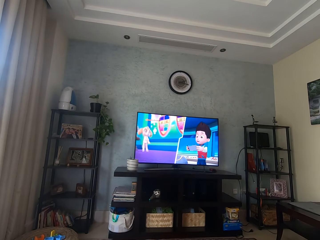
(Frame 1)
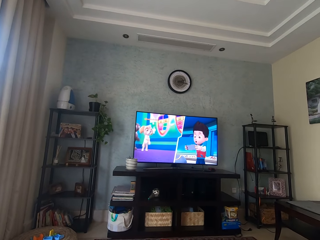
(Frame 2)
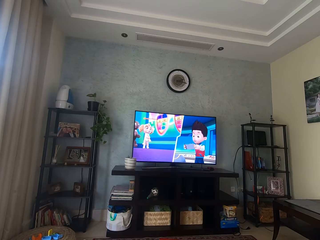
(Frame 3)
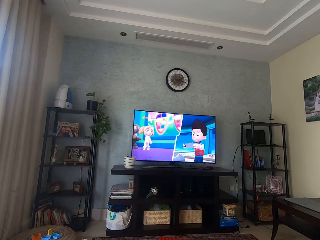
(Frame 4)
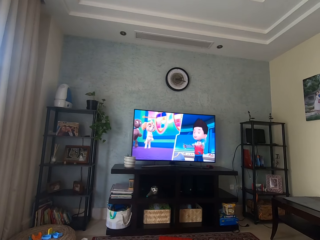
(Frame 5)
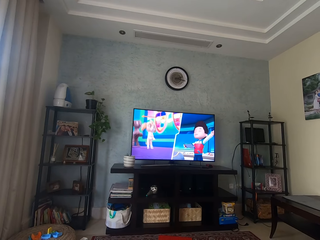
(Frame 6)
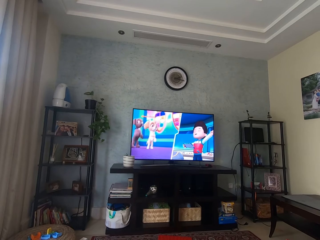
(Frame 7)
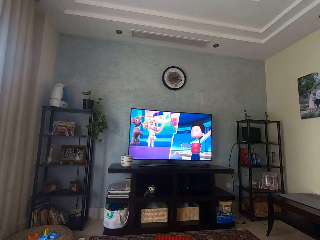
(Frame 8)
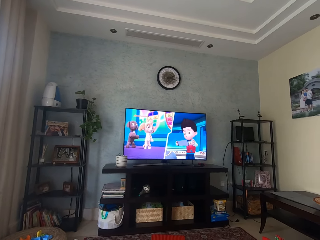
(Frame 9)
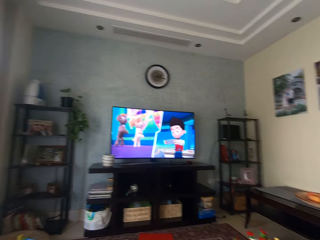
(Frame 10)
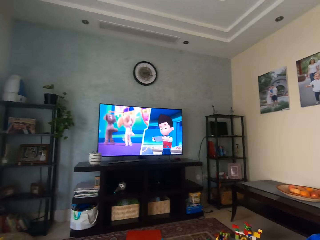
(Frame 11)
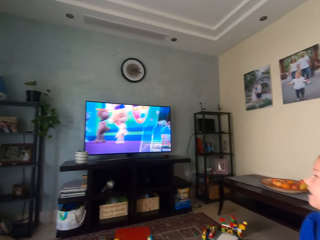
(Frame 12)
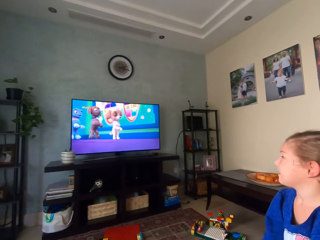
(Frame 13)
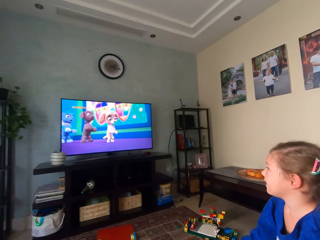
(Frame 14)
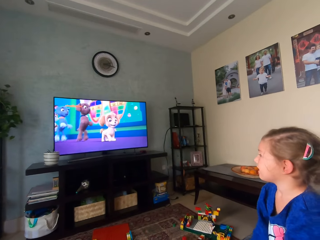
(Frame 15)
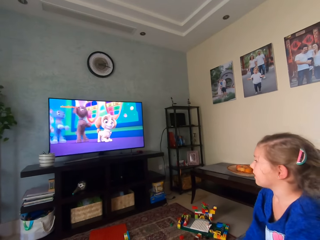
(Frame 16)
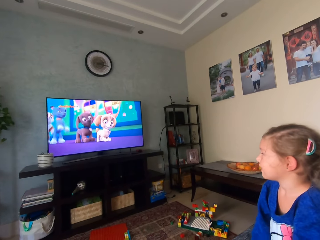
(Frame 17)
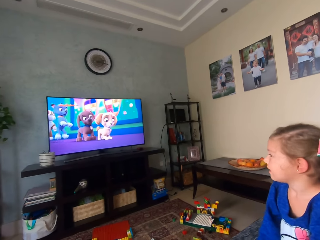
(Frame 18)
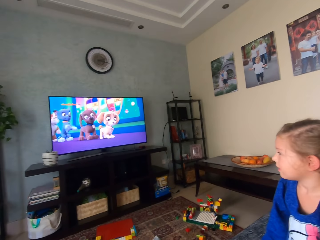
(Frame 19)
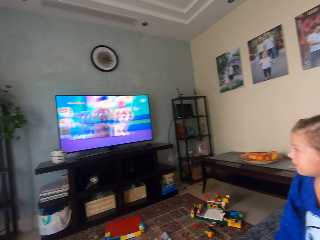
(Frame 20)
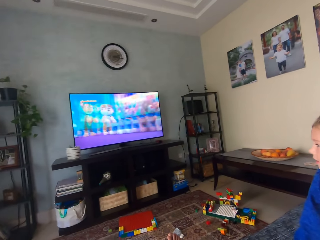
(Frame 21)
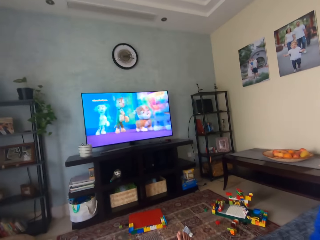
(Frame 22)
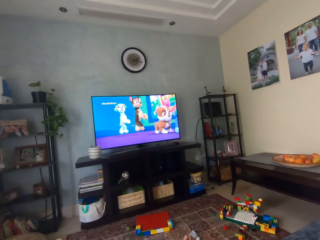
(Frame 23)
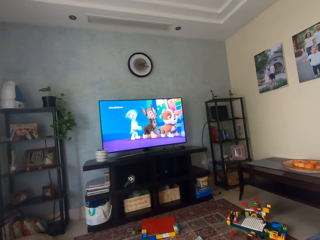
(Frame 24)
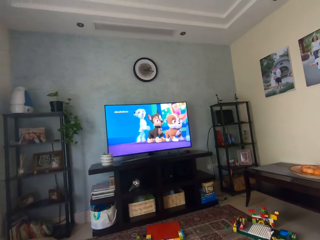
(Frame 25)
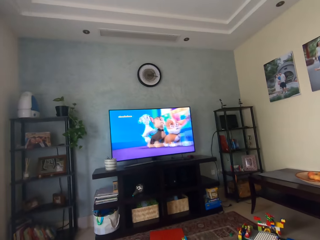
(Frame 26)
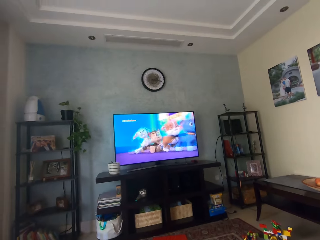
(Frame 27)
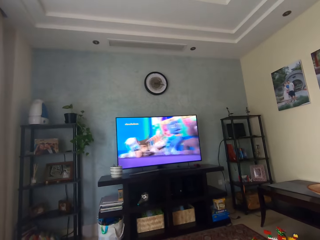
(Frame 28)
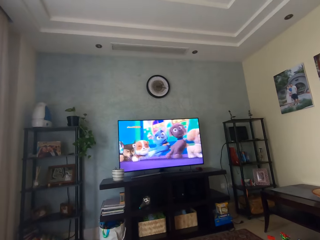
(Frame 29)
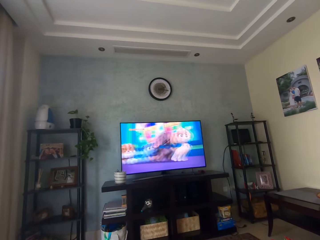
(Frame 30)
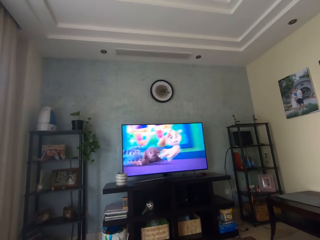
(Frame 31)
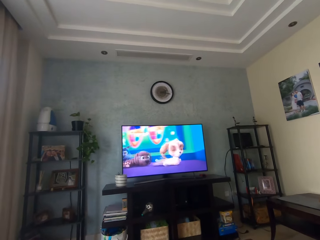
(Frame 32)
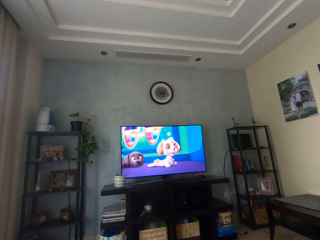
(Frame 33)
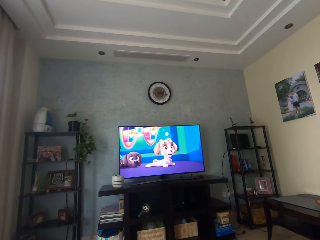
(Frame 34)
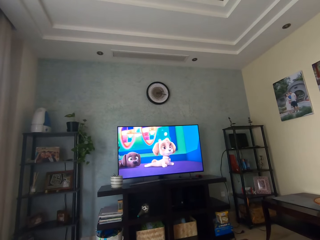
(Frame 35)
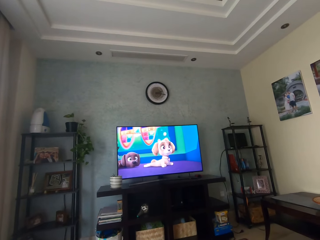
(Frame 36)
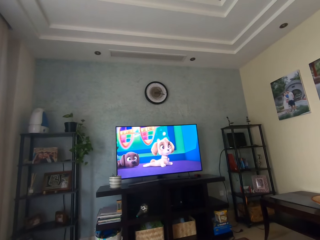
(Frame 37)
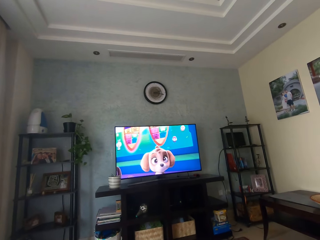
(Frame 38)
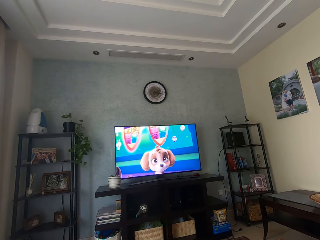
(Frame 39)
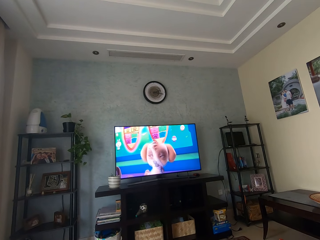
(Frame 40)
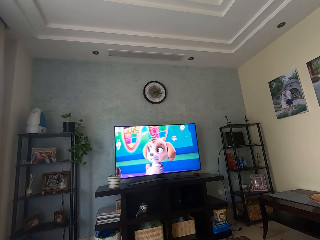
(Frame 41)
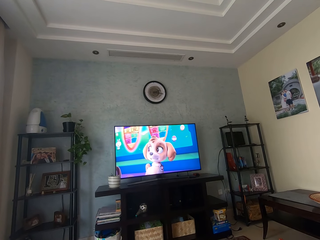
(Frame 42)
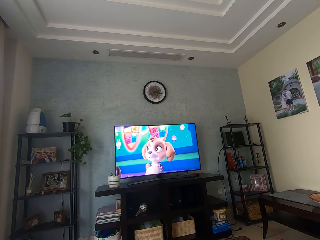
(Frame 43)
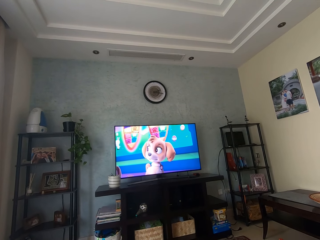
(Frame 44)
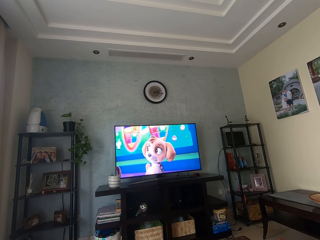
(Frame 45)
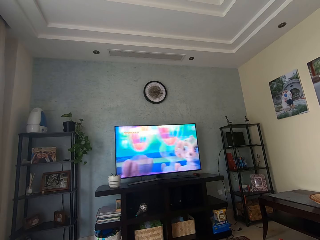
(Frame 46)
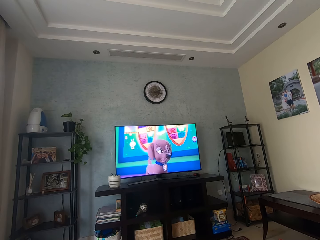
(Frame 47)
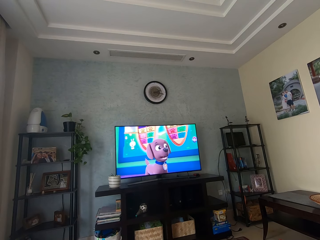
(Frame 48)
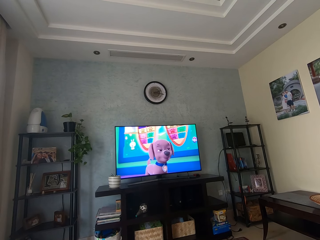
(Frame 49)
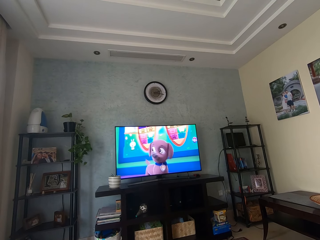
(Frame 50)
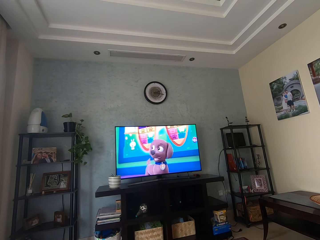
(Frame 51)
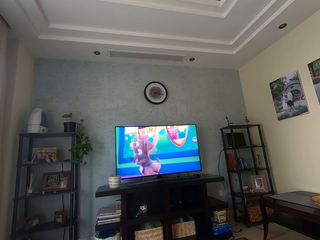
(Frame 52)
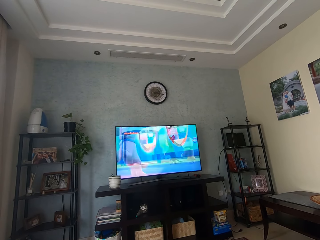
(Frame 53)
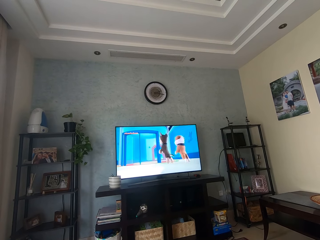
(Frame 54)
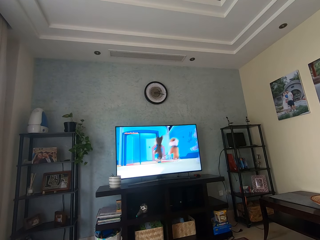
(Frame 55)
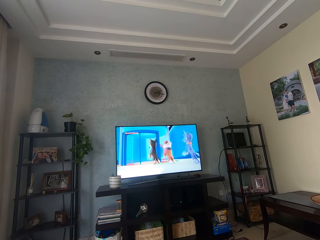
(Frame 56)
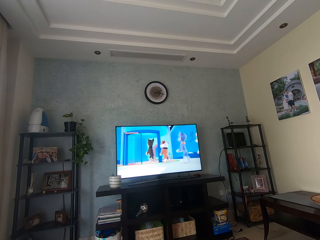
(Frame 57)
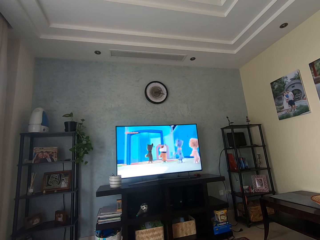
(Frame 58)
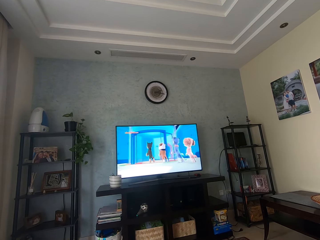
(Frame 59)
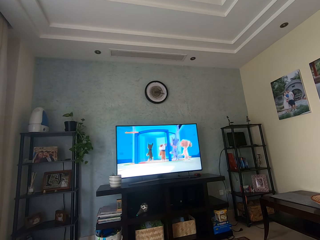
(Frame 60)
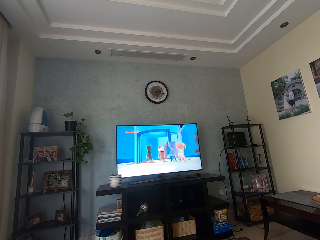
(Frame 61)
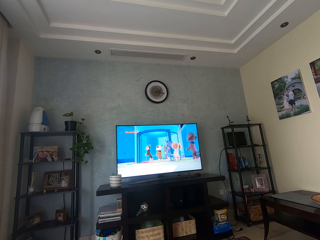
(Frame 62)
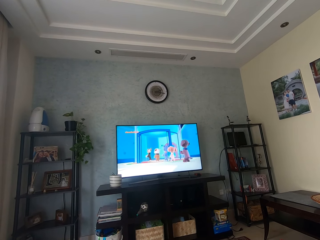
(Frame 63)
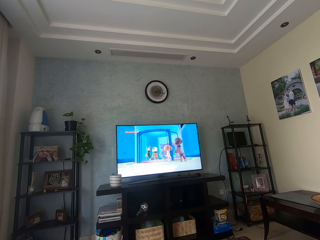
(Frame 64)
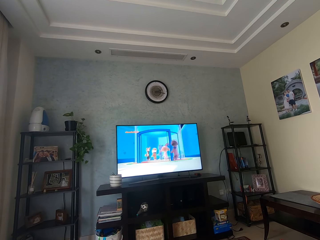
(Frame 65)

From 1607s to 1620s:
The camera wearer looks at a baby. The baby jumps on a chair. The camera wearer watches a cartoon.

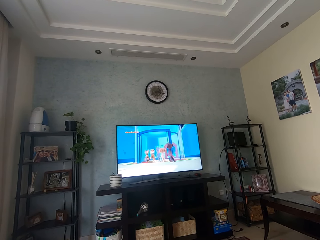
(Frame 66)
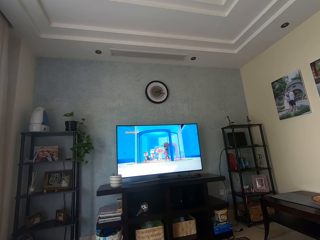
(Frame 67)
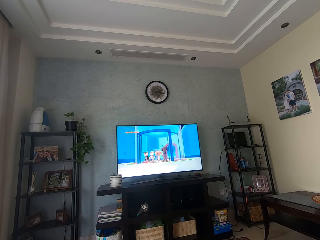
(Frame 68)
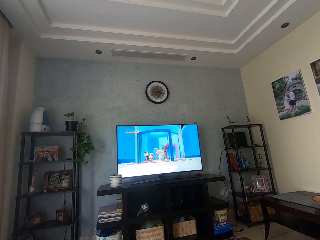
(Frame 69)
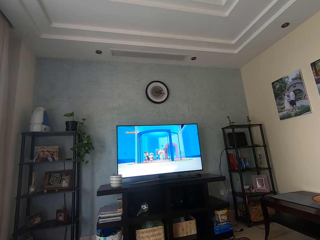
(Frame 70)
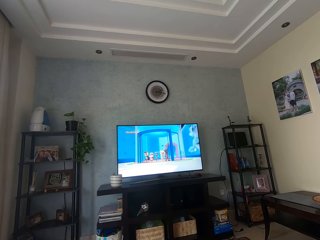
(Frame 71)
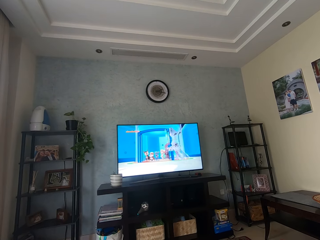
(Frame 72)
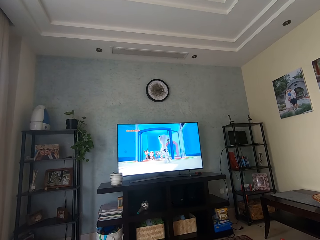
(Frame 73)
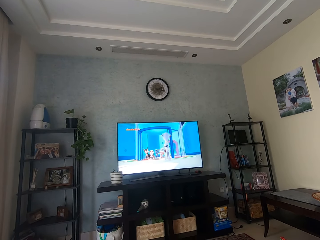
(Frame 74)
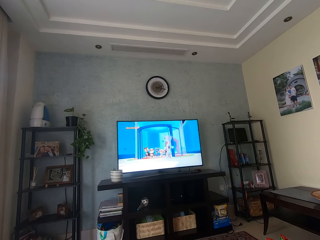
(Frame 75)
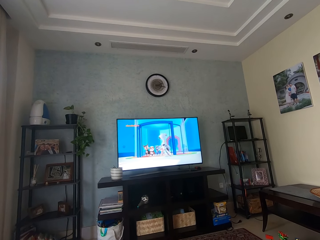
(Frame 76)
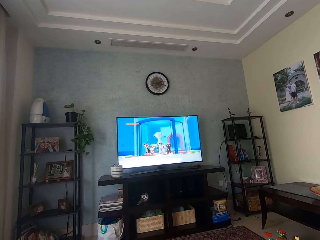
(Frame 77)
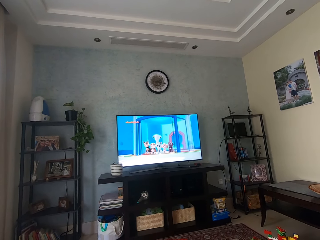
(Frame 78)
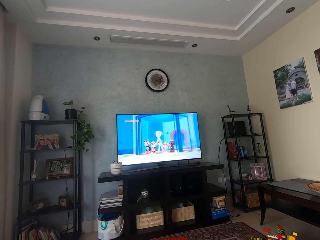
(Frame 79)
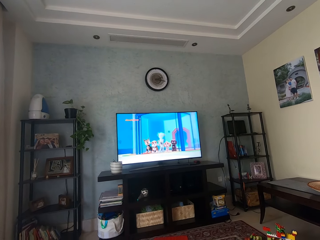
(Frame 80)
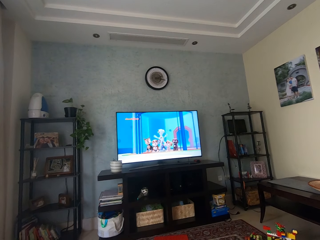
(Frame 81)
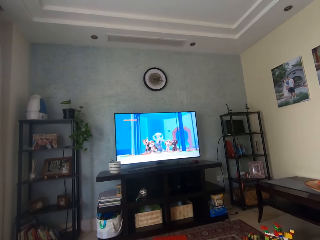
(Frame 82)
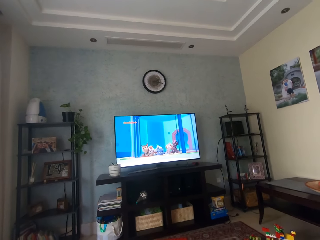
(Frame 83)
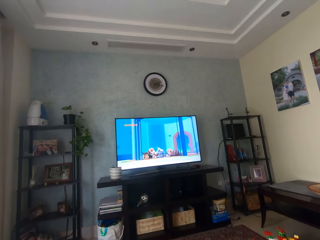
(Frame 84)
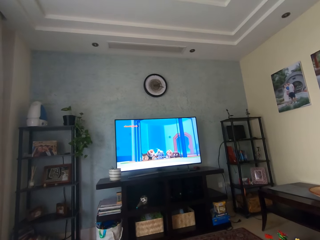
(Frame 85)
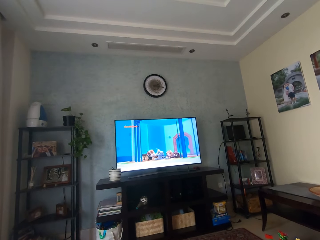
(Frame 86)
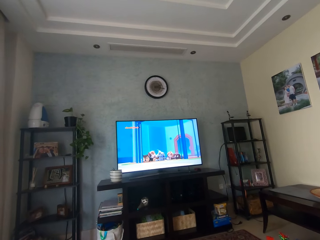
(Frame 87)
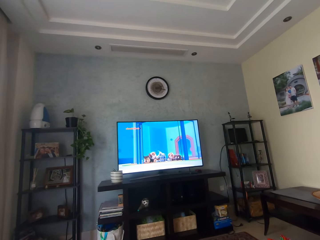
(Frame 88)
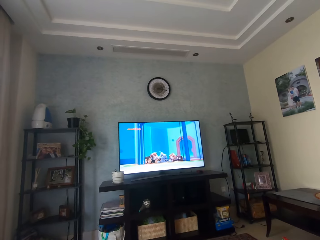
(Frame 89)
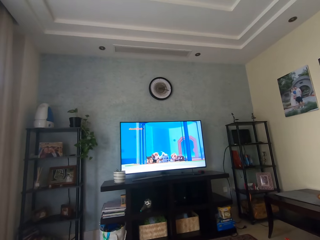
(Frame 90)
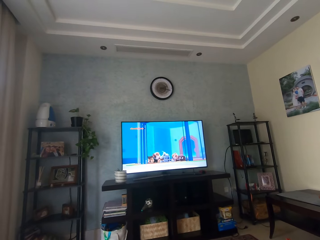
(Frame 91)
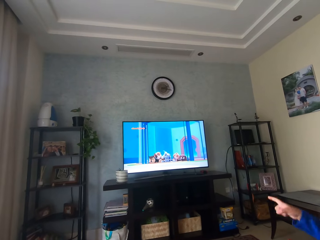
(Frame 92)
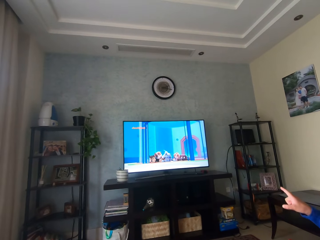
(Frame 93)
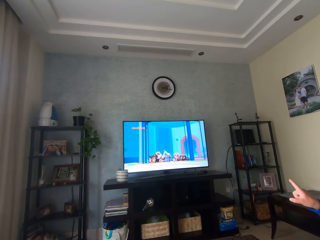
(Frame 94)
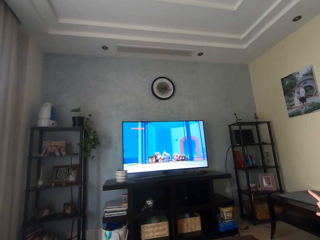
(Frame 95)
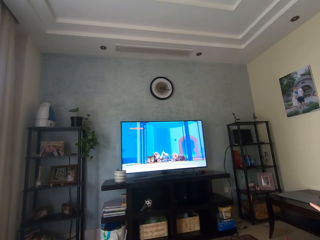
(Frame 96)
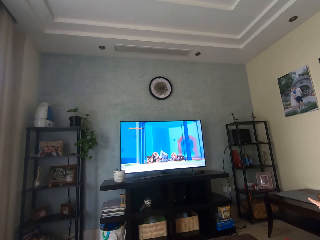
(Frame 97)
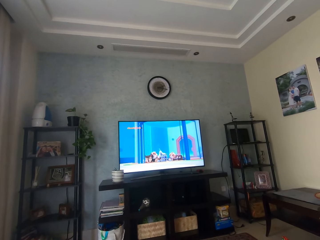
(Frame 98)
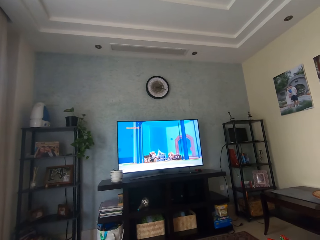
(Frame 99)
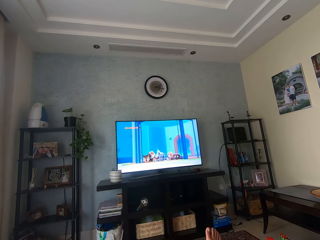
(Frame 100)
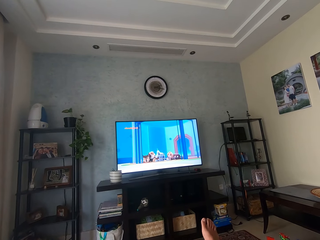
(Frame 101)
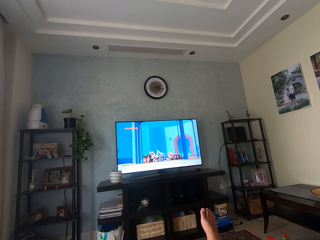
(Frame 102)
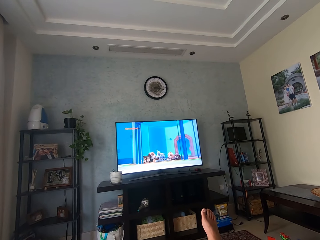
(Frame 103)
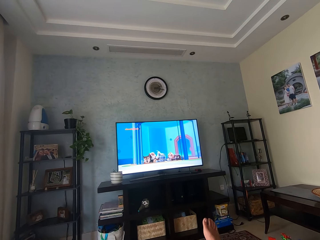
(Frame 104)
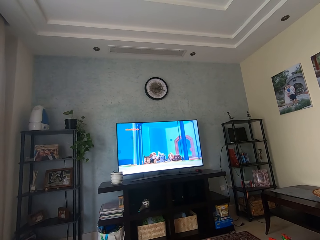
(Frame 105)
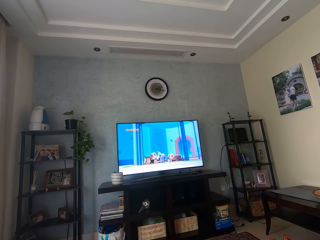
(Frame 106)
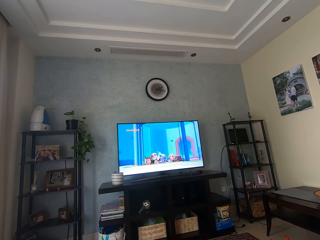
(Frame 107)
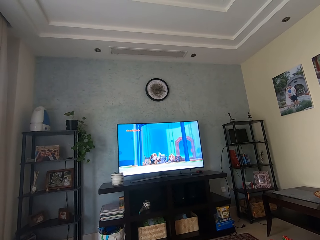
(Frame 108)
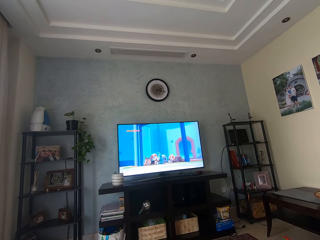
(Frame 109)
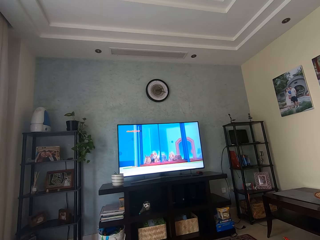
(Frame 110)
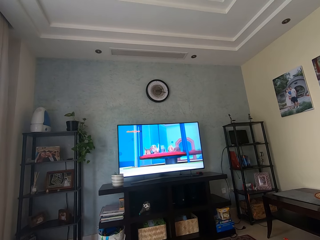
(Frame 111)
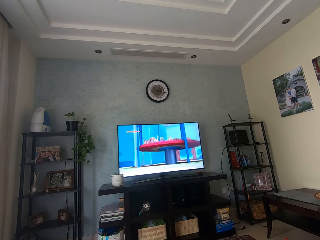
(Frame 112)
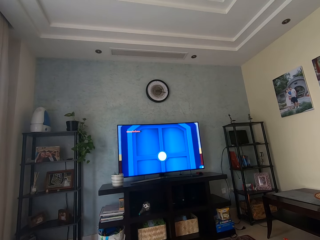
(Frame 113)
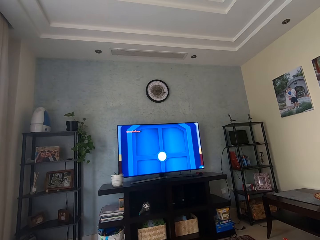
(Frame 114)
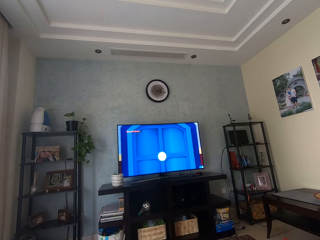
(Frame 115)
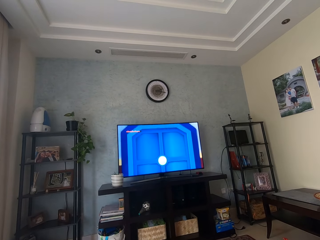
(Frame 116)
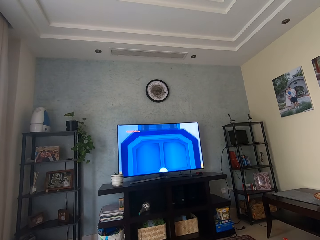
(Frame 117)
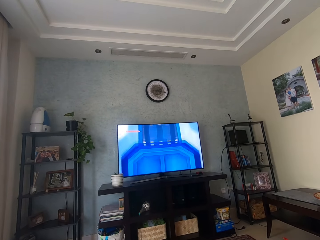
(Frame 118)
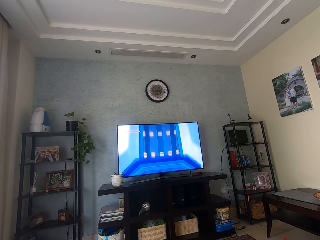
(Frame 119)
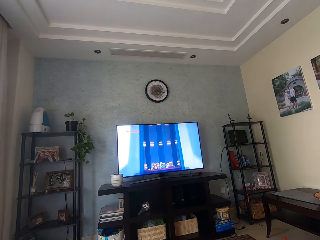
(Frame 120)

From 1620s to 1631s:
A person points at a television. The camera wearer swings his leg. He watches the television.
